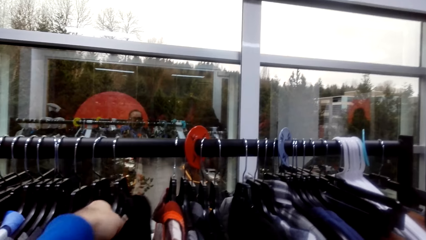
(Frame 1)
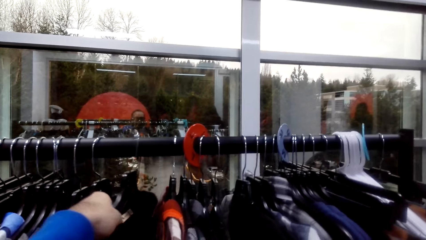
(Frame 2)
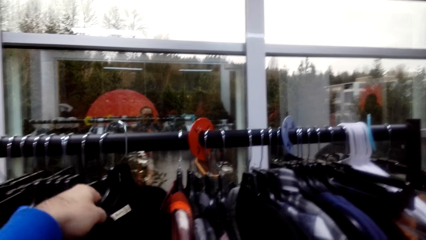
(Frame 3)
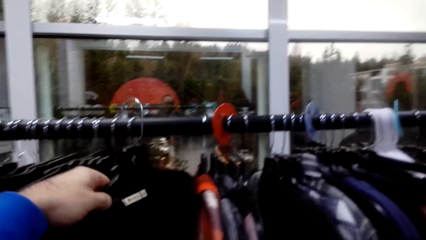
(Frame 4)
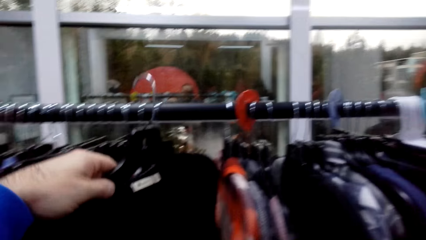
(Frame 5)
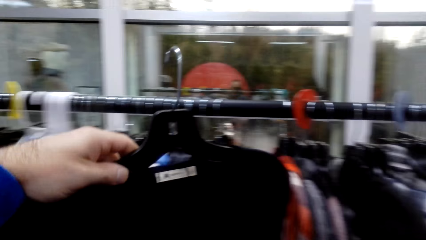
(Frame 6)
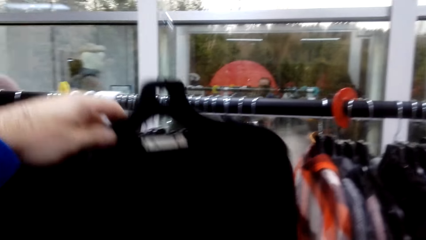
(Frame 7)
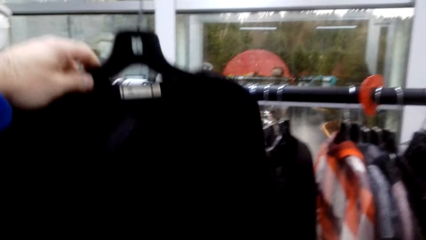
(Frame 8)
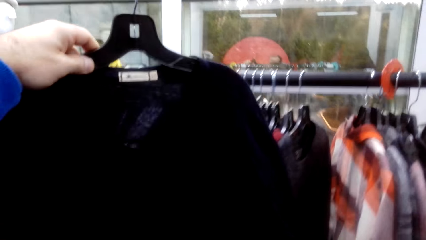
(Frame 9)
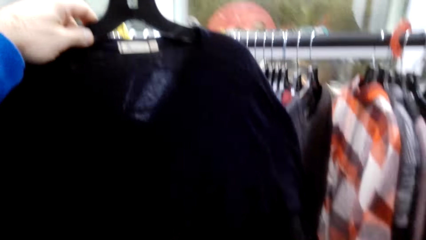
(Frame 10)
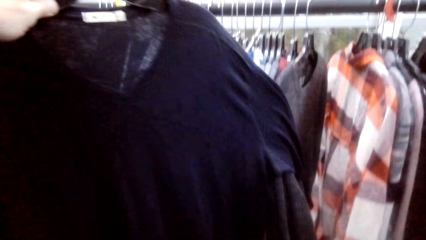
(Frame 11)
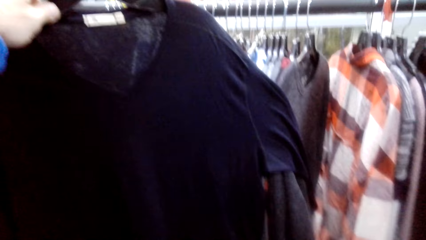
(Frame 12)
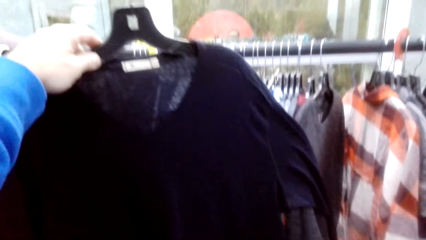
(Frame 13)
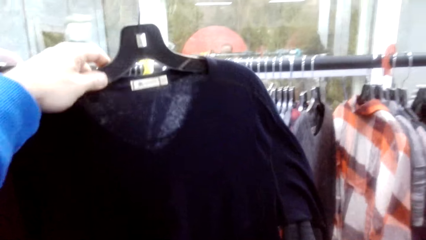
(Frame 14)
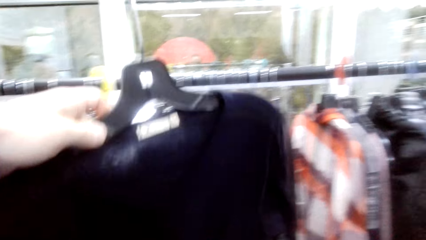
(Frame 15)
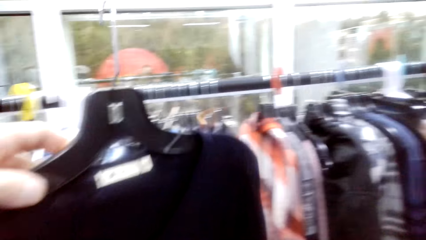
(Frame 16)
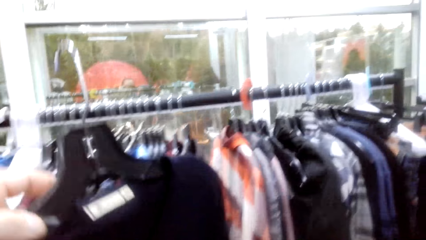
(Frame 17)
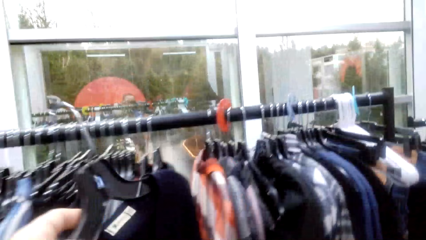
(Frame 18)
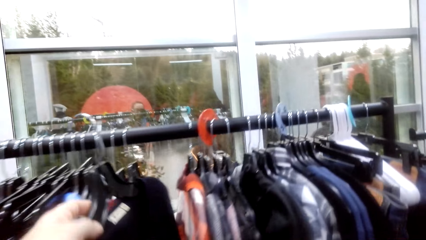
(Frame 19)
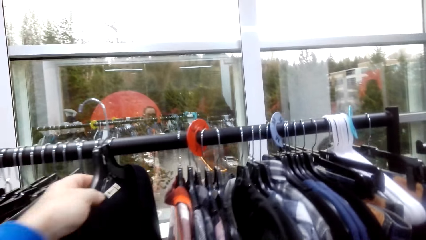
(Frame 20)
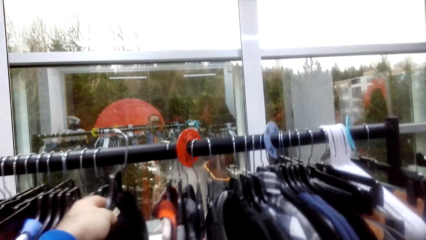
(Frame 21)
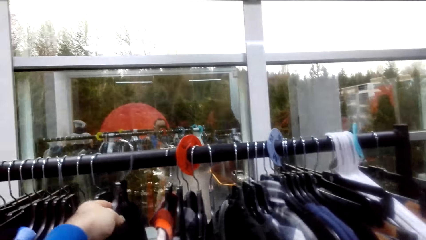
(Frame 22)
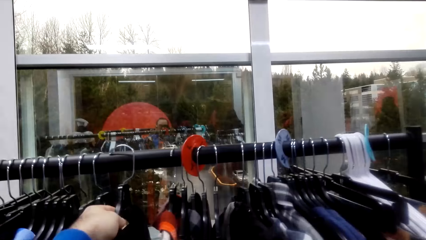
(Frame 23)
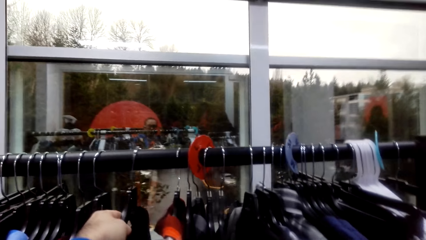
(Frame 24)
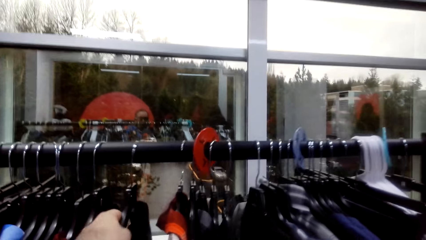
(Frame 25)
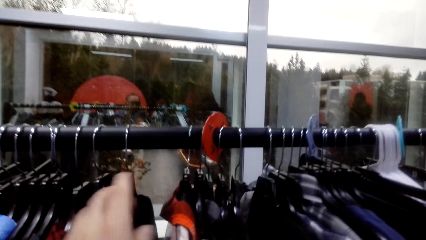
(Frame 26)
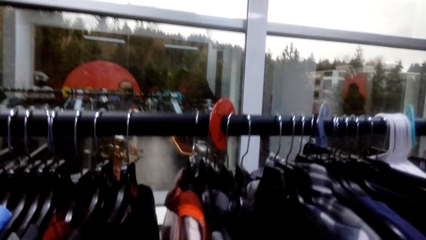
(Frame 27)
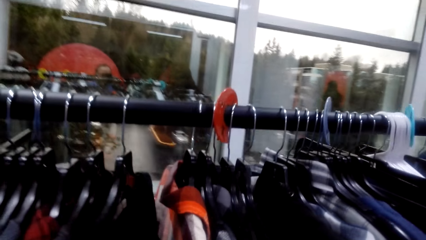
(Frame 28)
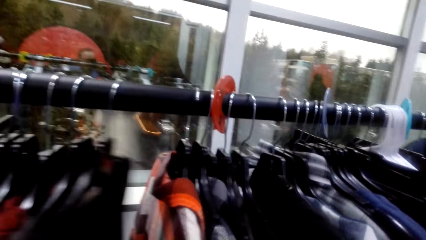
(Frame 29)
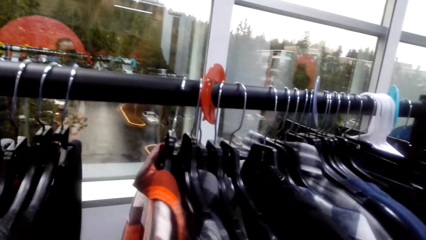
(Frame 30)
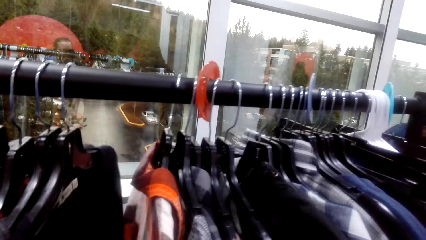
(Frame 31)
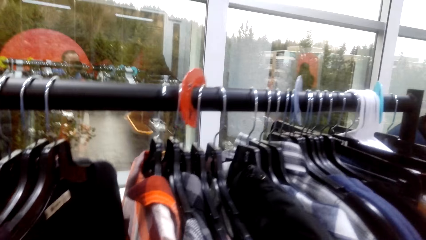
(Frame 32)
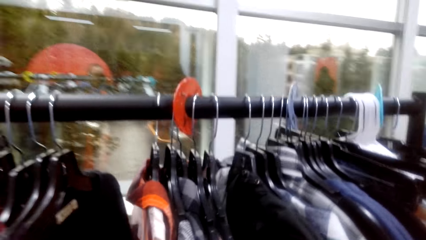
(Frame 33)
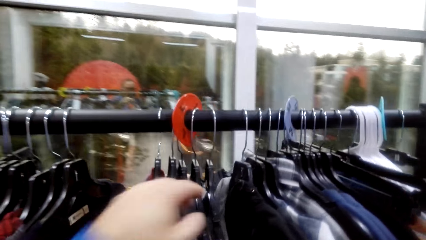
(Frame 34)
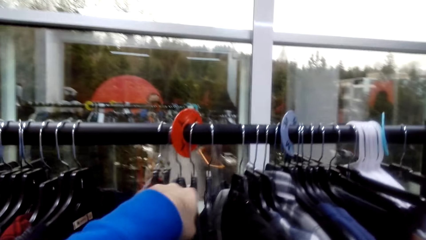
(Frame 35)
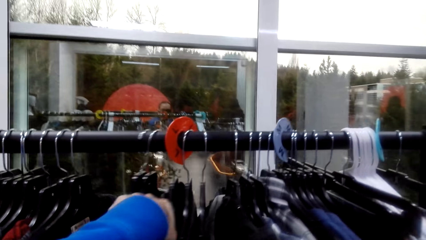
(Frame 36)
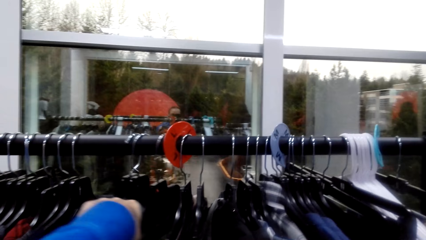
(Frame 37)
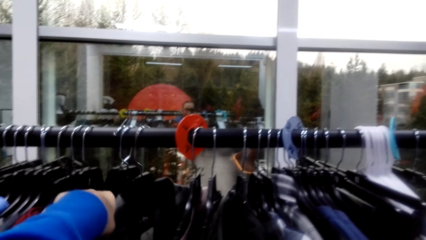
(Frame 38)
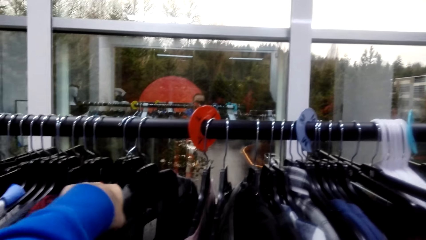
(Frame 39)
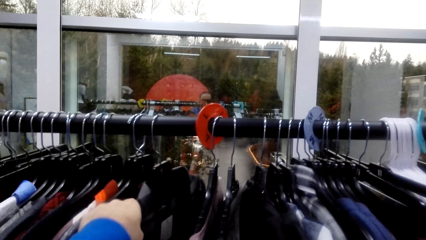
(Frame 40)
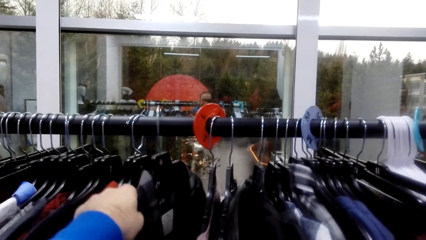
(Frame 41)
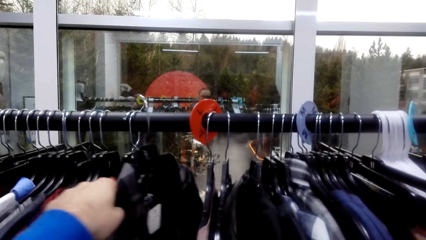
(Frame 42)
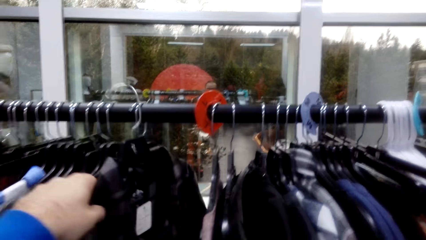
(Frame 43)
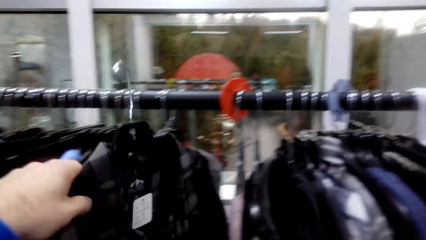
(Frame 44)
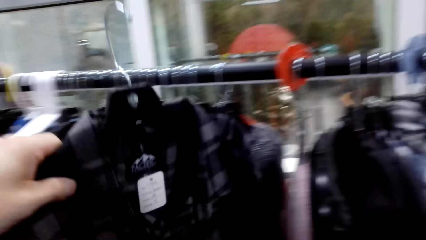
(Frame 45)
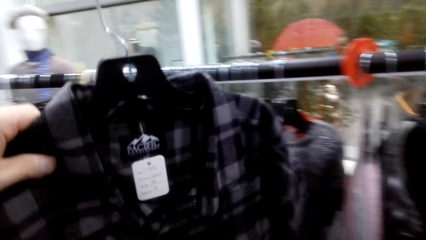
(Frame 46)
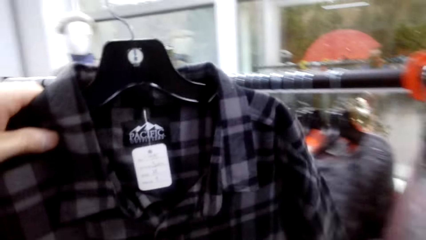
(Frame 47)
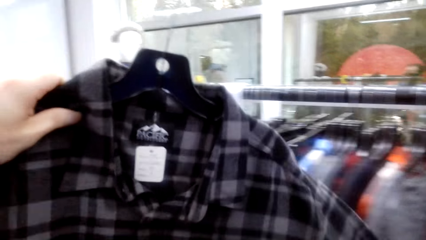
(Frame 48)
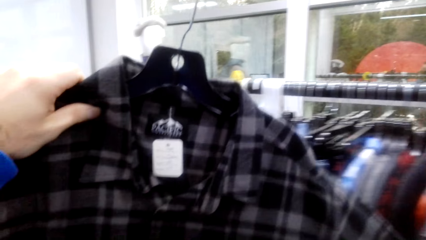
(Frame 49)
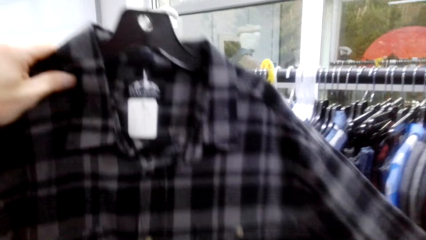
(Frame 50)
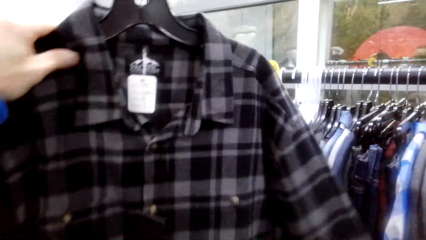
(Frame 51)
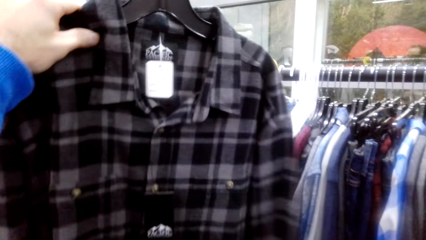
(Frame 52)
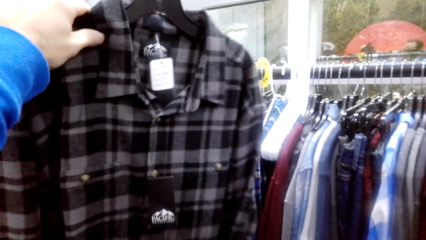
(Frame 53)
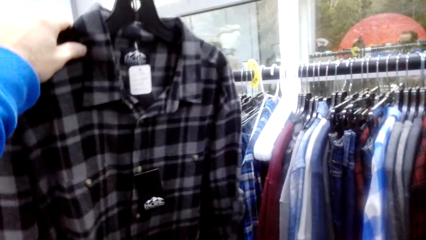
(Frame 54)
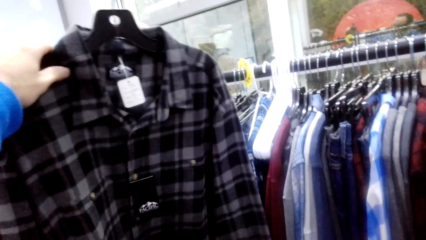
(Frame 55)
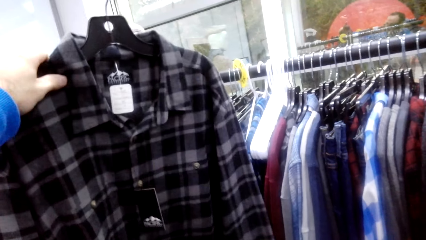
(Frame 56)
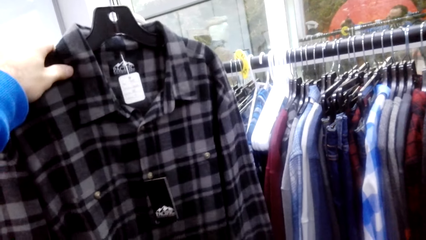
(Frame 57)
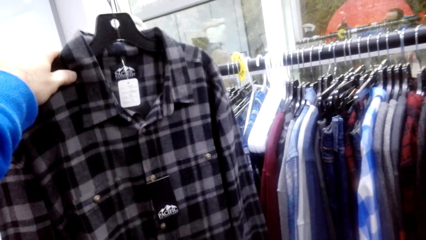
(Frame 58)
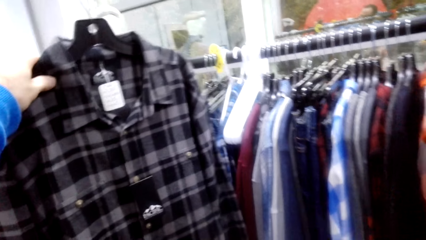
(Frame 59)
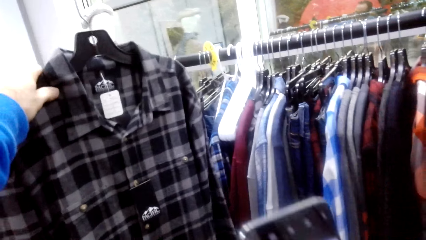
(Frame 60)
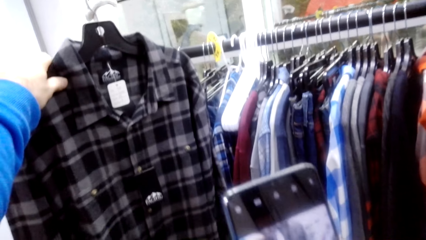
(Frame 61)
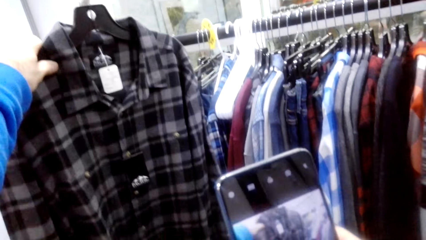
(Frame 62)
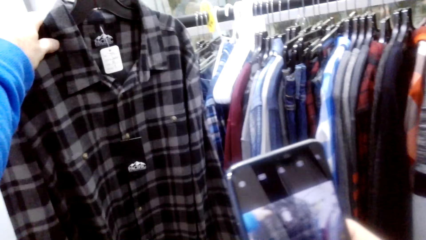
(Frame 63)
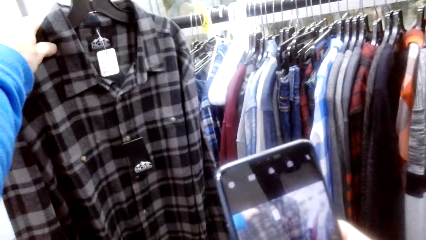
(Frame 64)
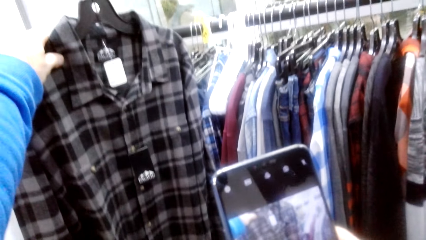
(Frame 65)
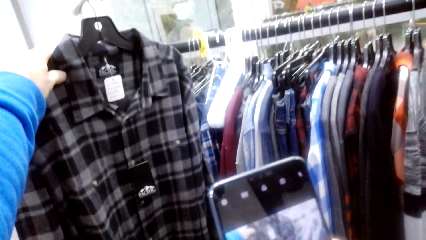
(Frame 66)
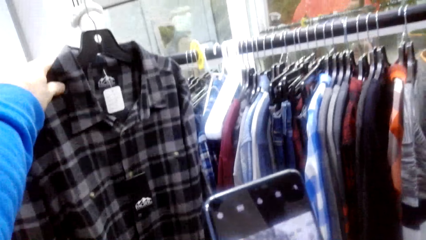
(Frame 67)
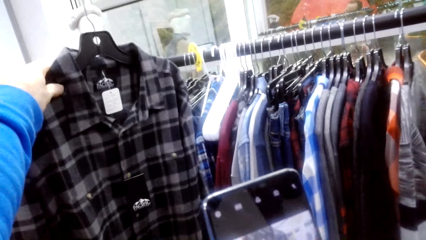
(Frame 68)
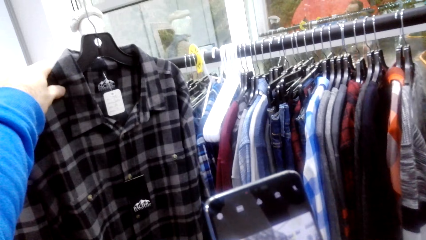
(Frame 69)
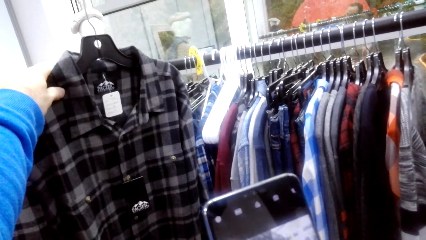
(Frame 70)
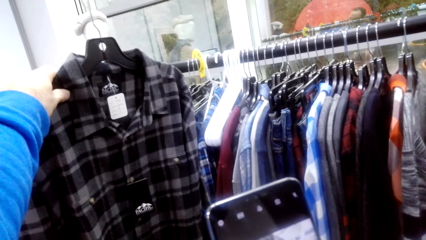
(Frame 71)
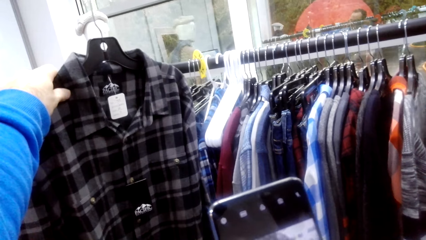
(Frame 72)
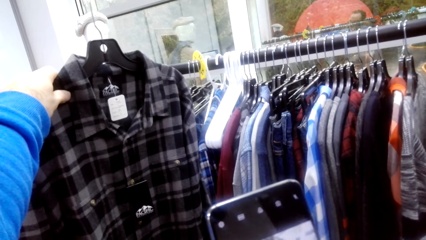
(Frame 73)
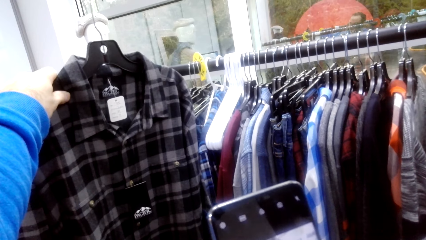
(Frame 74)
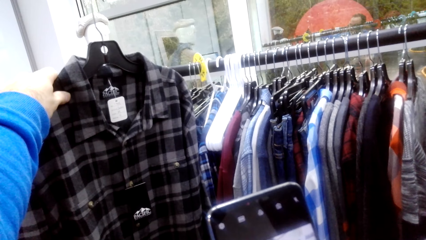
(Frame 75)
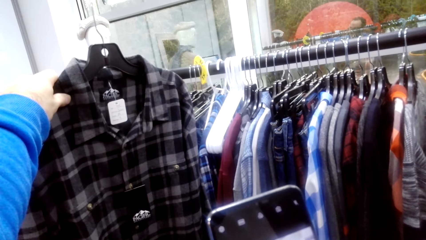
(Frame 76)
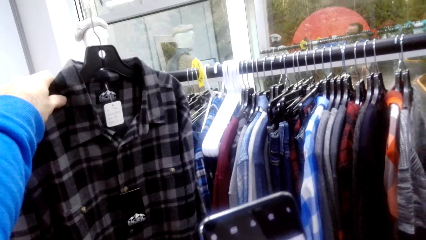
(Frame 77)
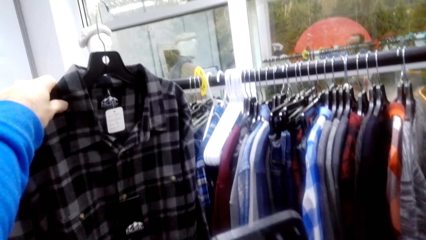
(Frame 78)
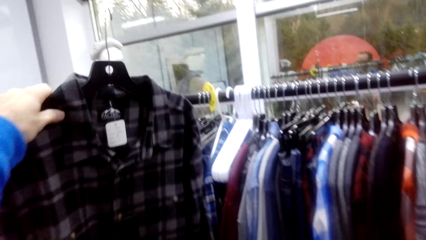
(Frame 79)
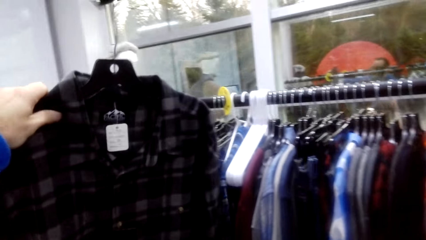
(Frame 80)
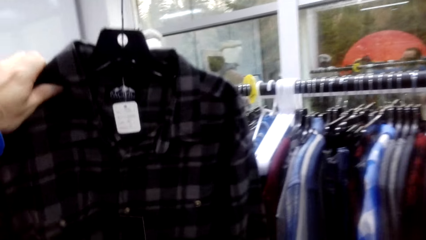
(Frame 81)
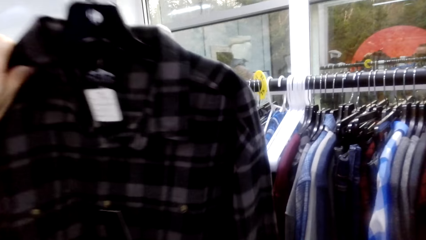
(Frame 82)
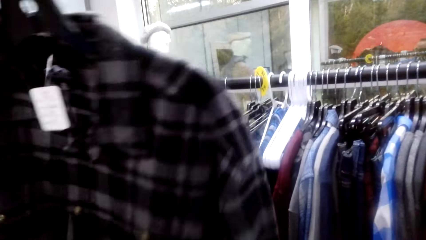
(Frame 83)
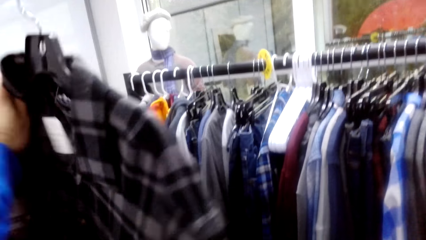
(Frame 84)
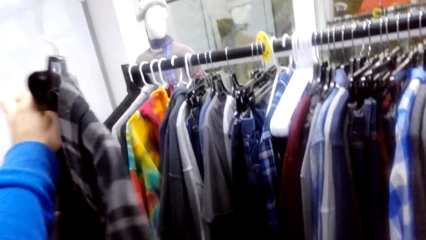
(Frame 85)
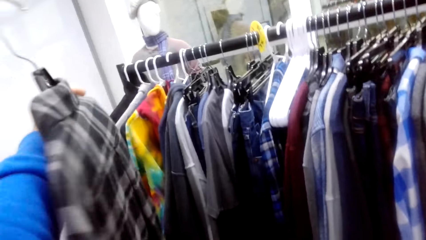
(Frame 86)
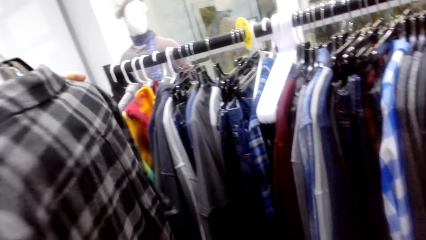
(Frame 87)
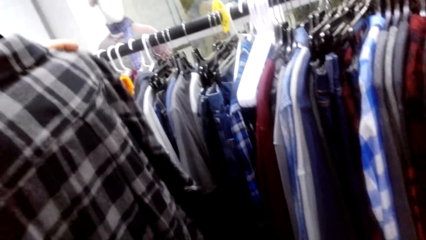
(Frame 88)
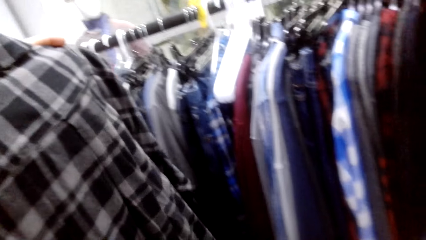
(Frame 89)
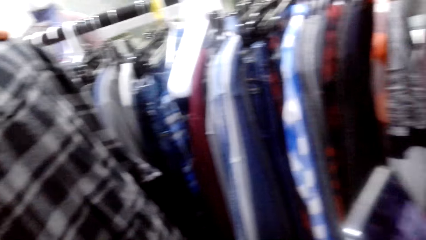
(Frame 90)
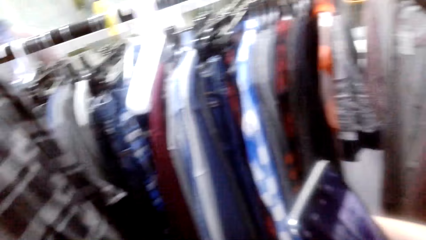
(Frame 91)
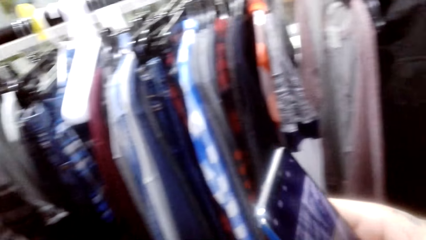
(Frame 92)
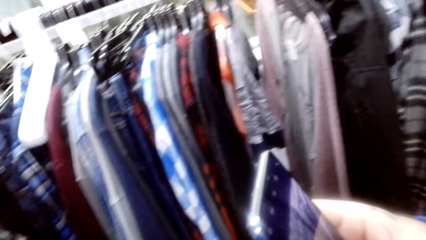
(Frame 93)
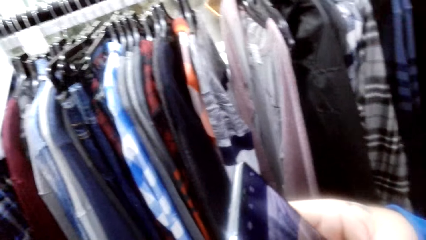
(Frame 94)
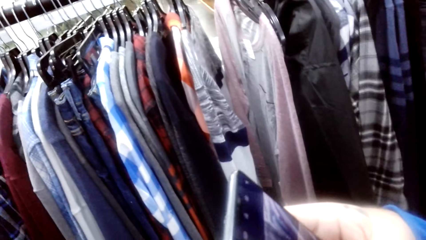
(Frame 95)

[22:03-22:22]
The camera wearer picks the cloth on the hanger. They put the cloth on the hanger. They pick the cloth on the hanger. They take the pictures.
